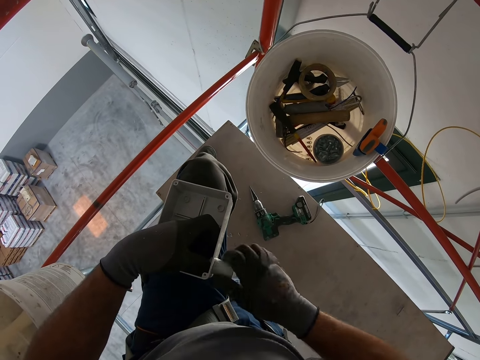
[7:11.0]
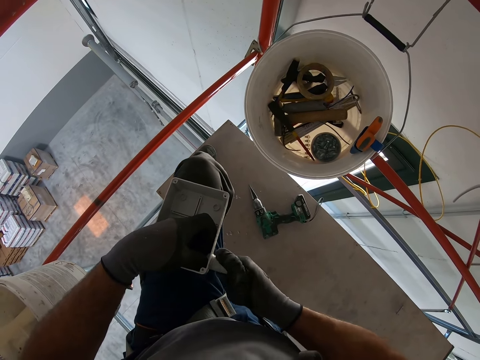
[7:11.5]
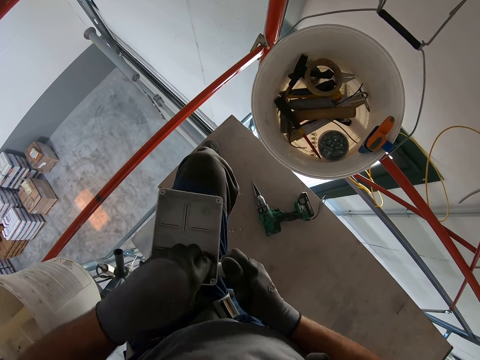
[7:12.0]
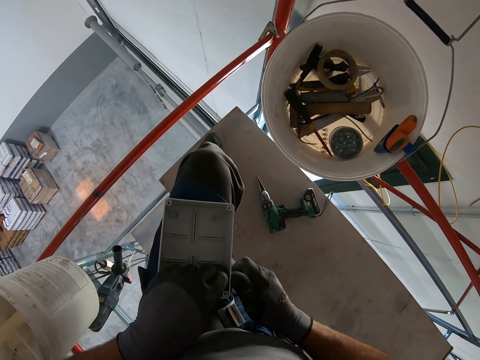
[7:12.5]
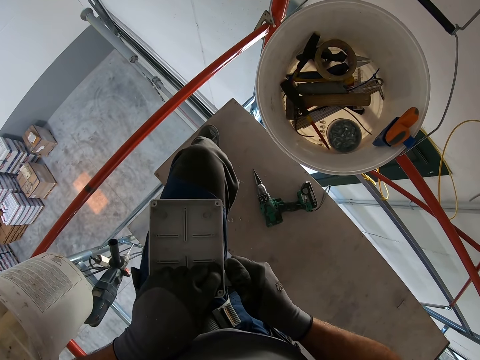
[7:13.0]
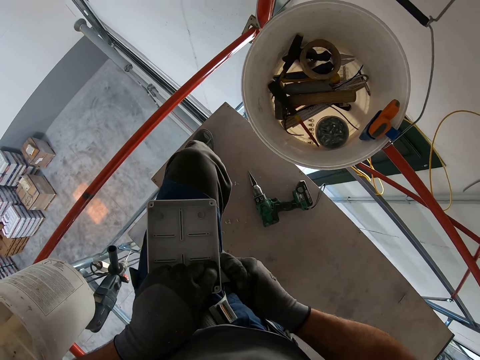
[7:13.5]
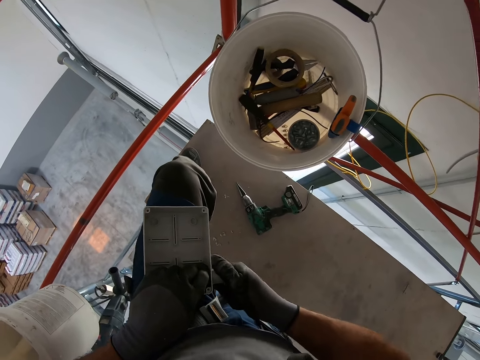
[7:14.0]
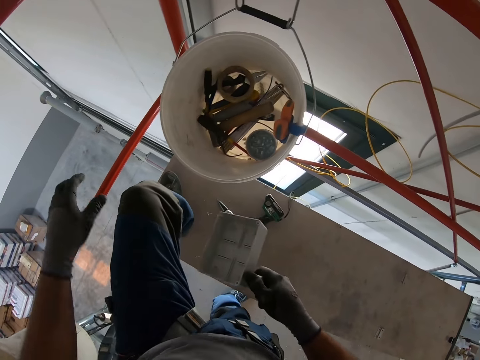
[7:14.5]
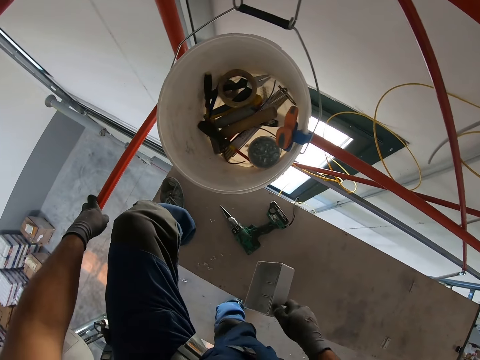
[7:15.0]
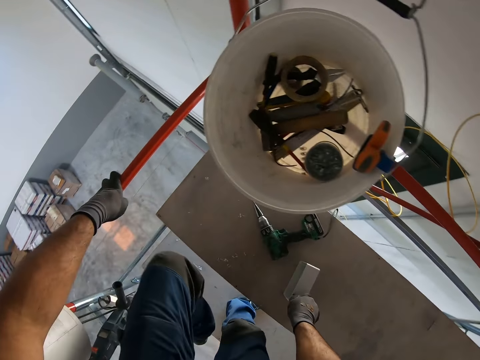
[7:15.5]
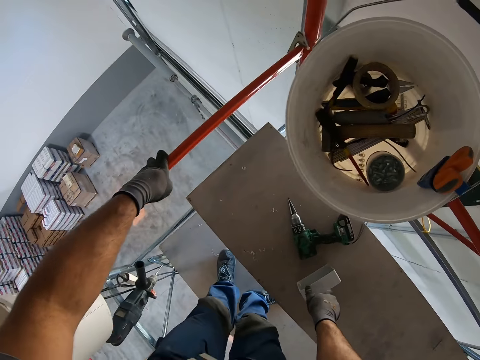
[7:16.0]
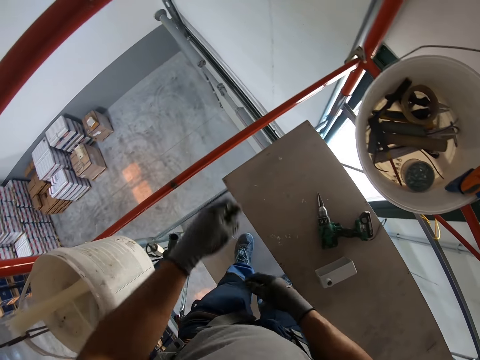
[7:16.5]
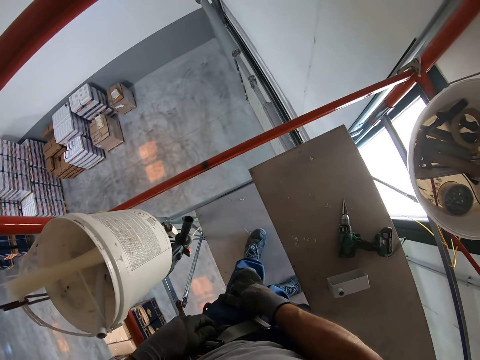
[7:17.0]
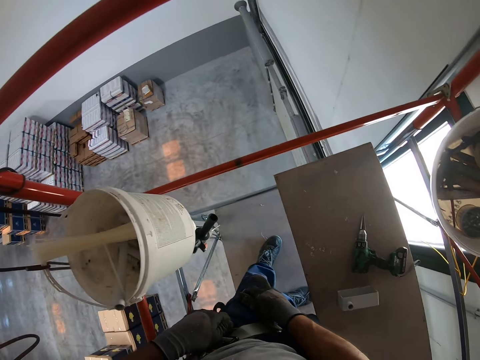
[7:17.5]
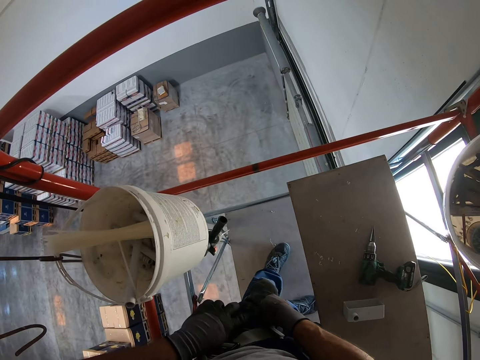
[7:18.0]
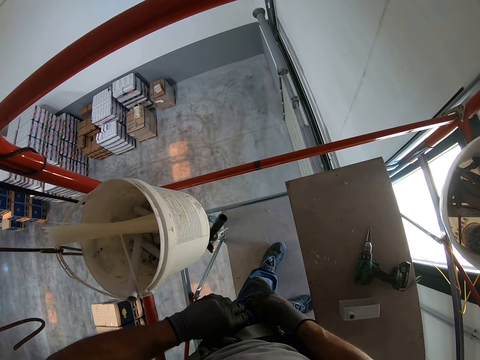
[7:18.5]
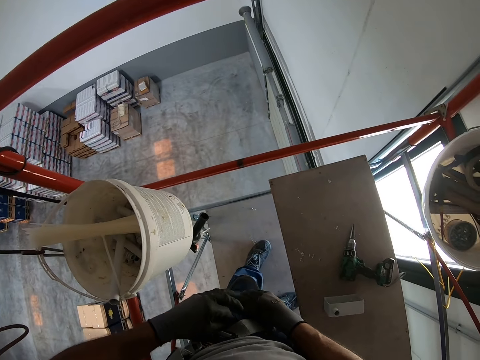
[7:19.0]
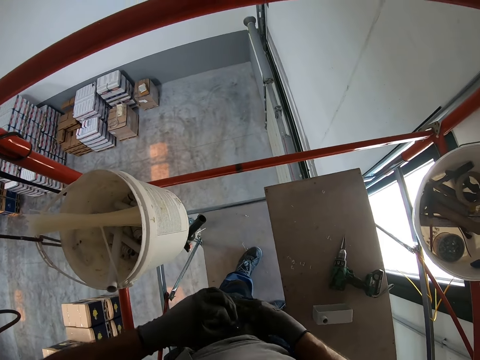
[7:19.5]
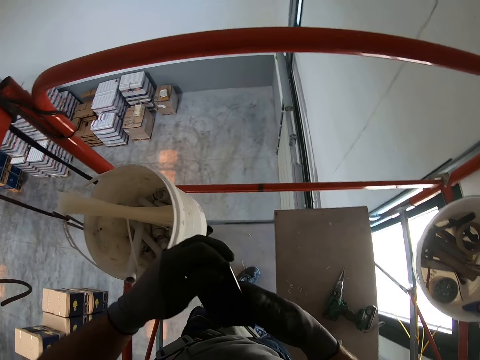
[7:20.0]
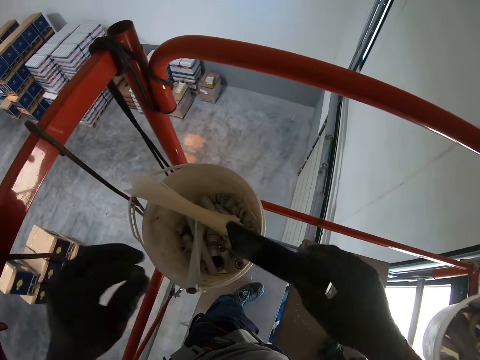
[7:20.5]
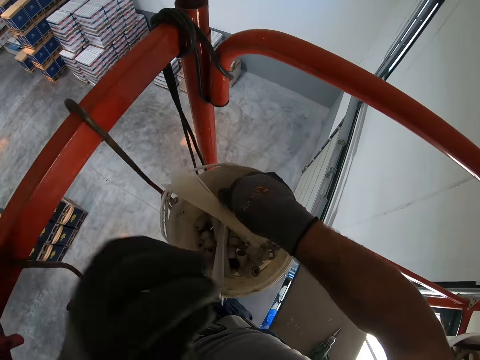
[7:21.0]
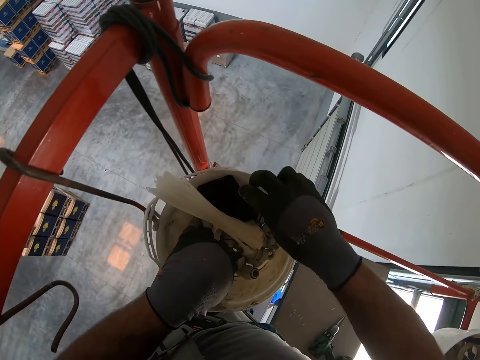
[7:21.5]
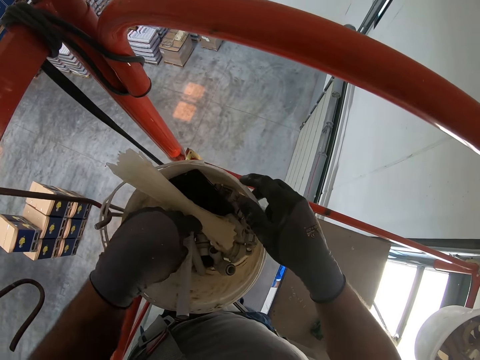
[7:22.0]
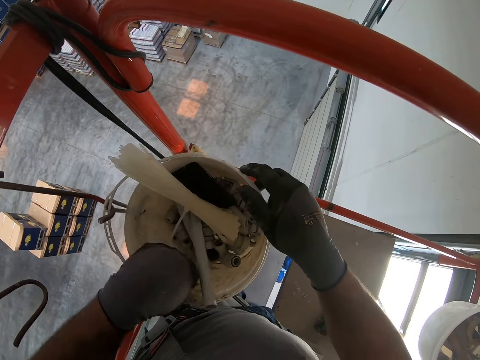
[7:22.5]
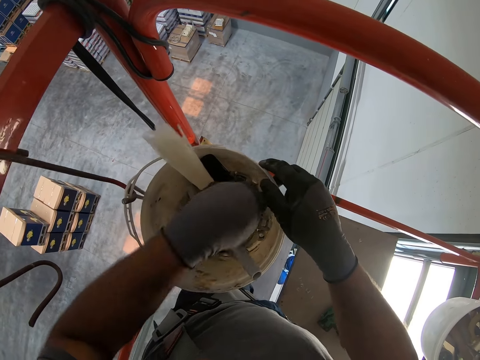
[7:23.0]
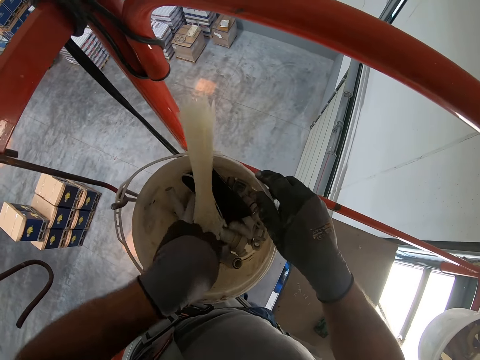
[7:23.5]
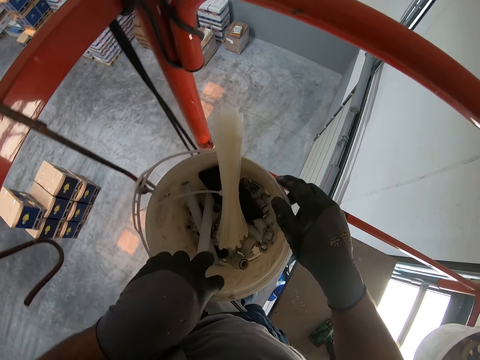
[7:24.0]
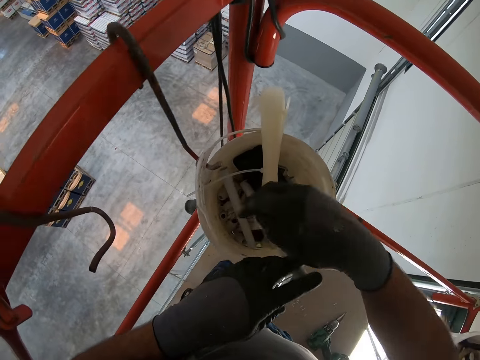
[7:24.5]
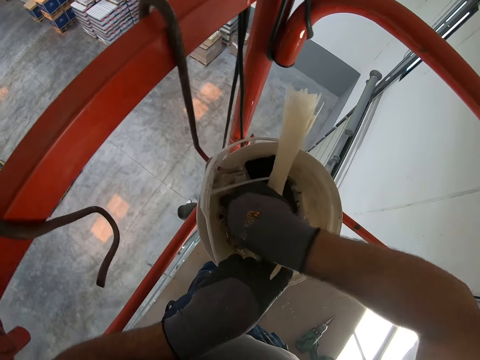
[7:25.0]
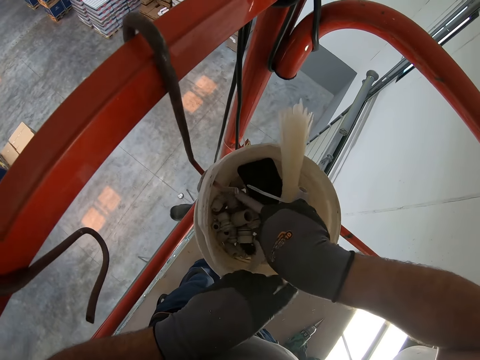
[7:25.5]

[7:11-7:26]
The camera wearer moves to the lower platform. He puts the box on the floor board. He takes a foot off the floor board. He takes a phone from his pocket. He places the phone in his right hand. He places the phone in the bucket. He scatters the items in the bucket. He looks inside the box with his hand.

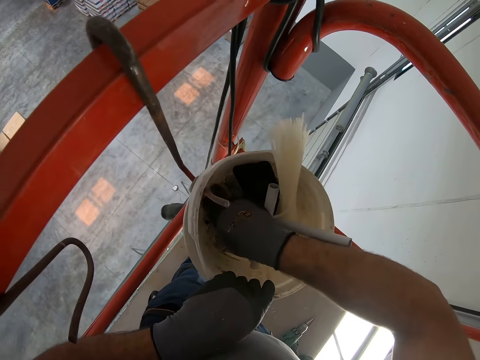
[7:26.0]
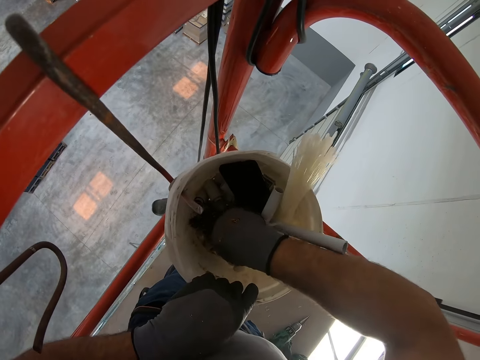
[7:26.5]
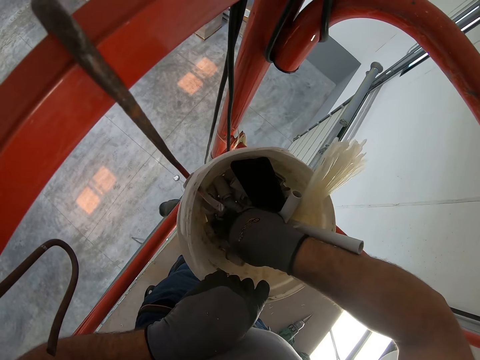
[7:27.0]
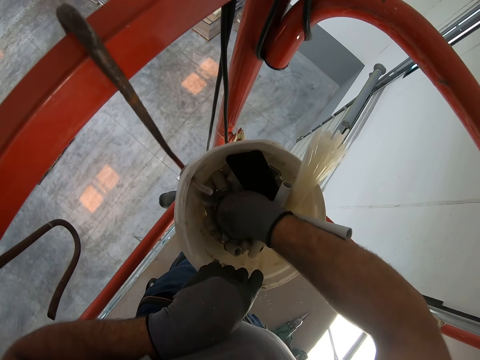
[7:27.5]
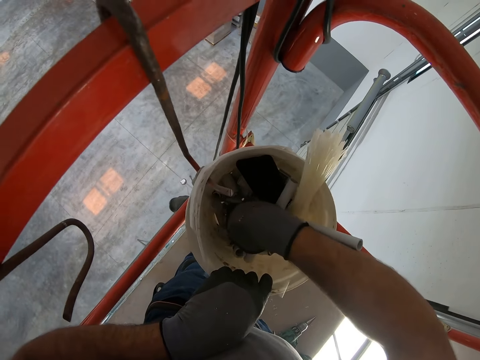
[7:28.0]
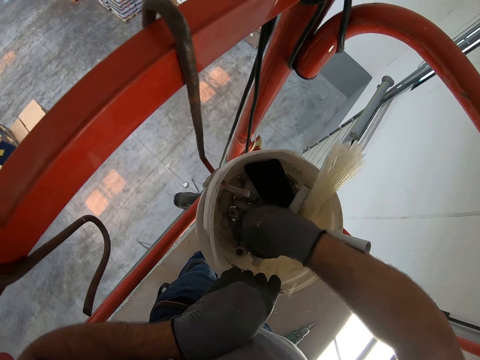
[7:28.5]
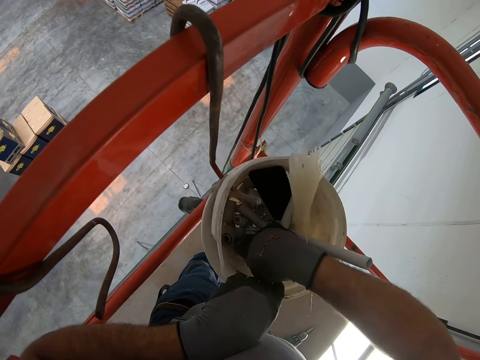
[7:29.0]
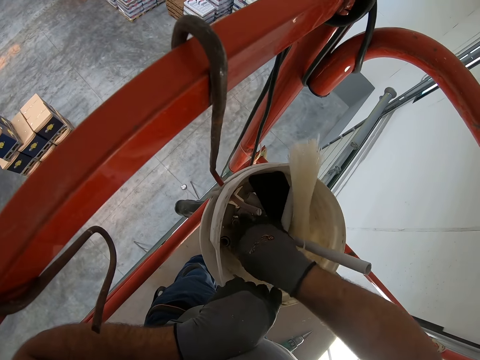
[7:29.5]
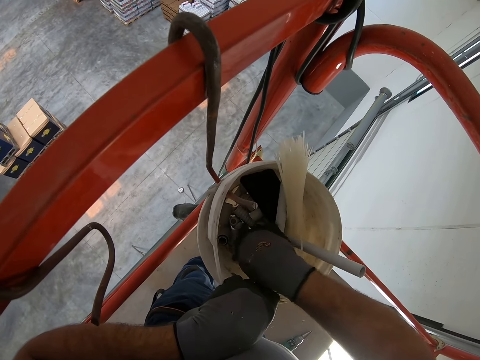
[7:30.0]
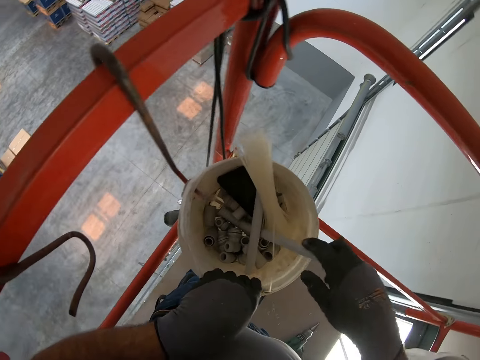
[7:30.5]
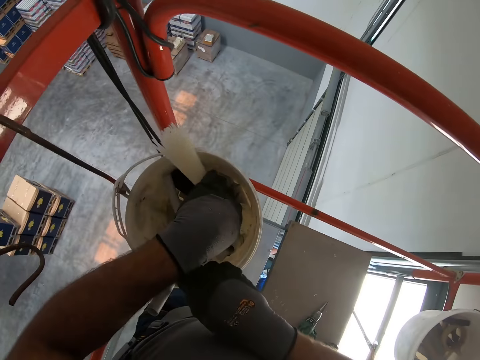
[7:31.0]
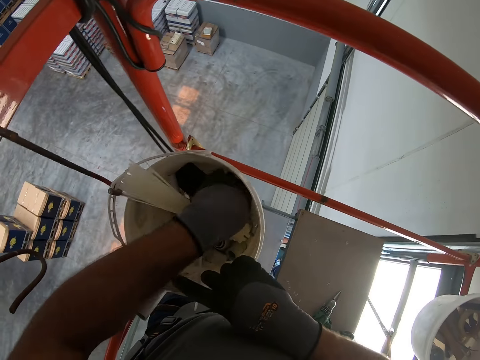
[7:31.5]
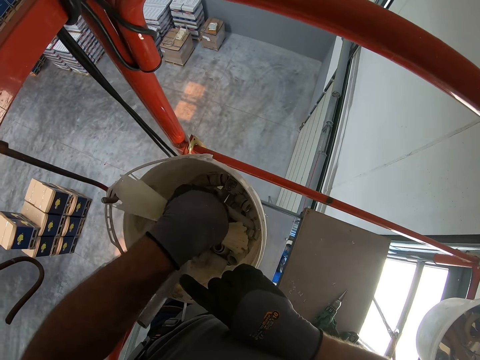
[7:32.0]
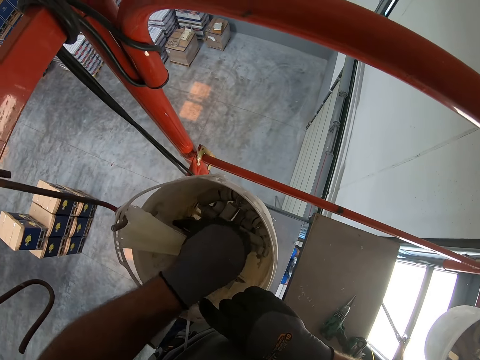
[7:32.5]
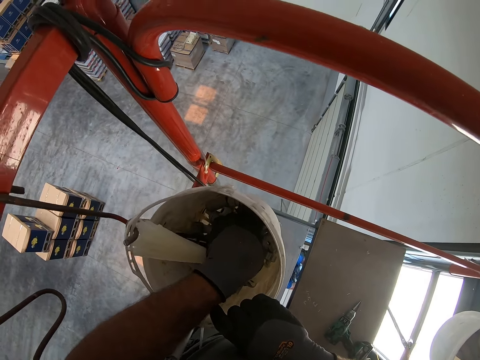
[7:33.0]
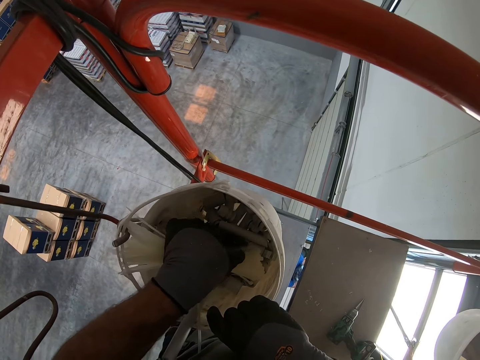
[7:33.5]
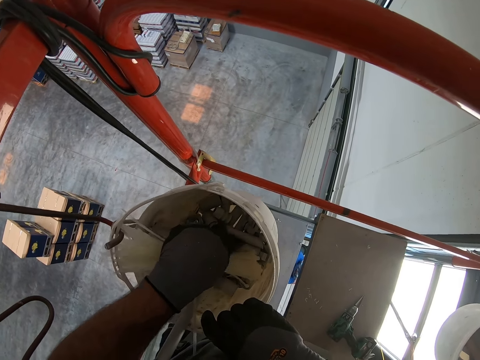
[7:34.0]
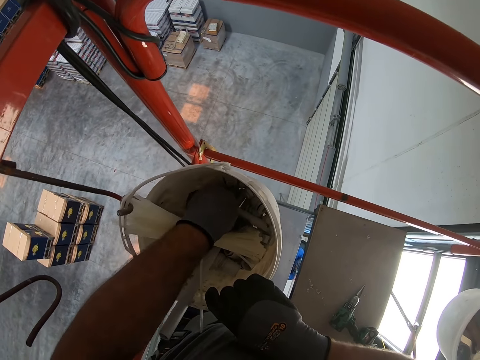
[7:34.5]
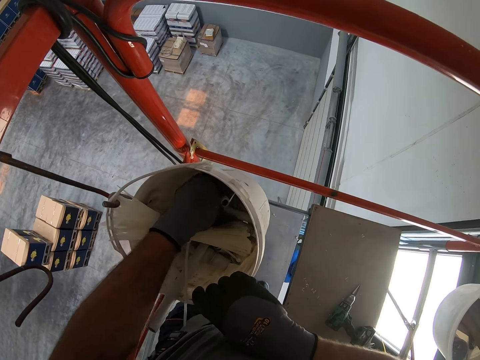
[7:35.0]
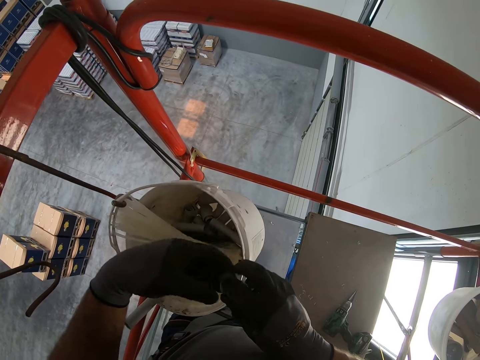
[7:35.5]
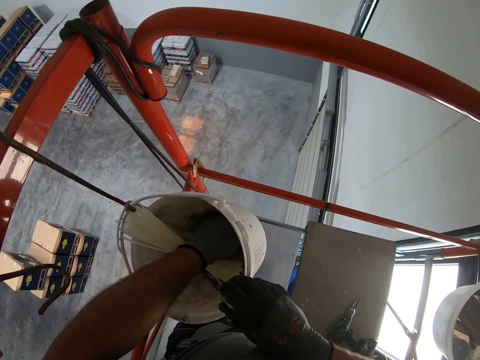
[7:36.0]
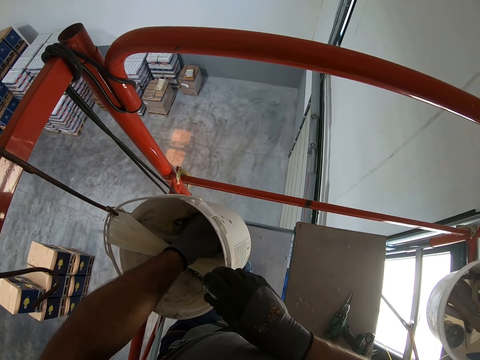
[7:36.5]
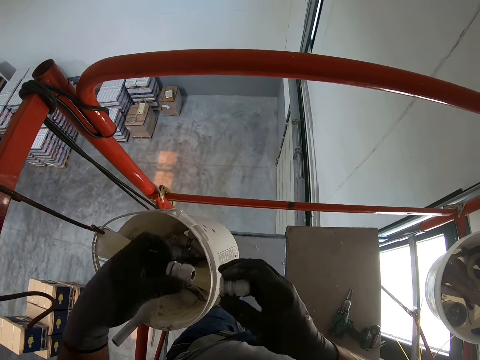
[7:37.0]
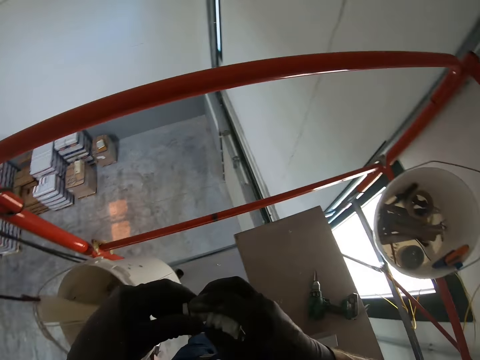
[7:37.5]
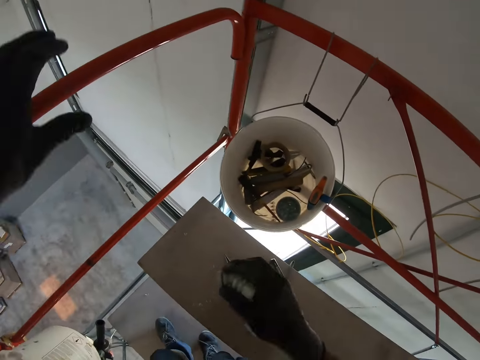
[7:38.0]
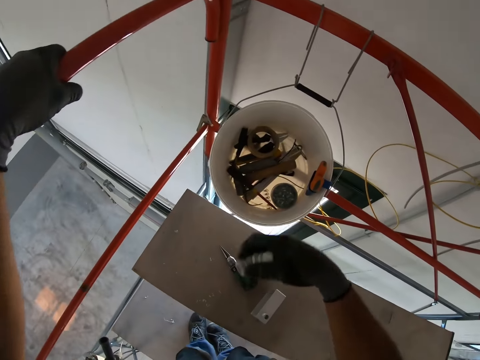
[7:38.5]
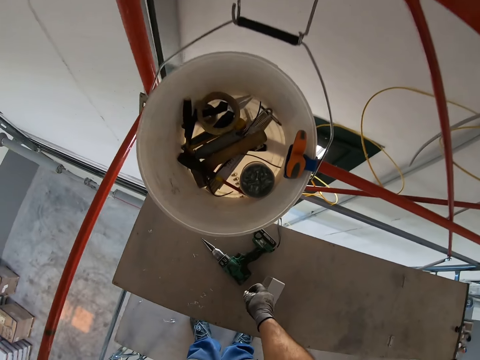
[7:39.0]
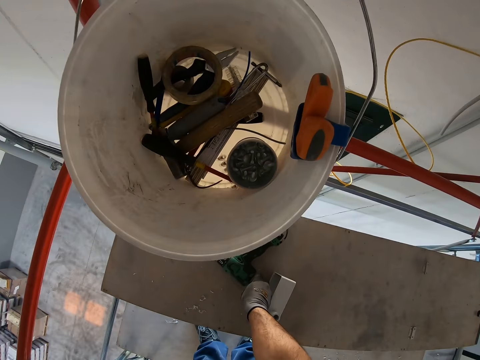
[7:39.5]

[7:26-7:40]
The camera wearer removes the holder from the bucket. He places the holder in his right hand. He removes another holder from the bucket. He places the holders together. He reaches for the scaffold. He places the holder on the platform.
